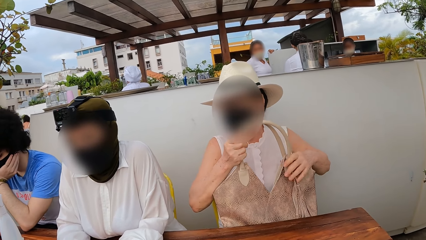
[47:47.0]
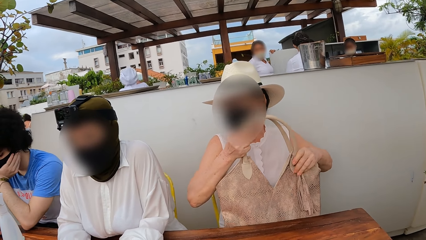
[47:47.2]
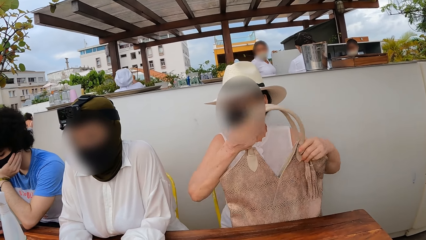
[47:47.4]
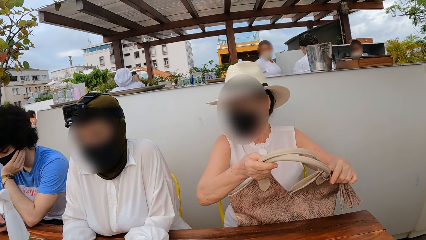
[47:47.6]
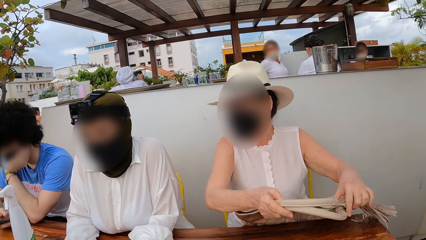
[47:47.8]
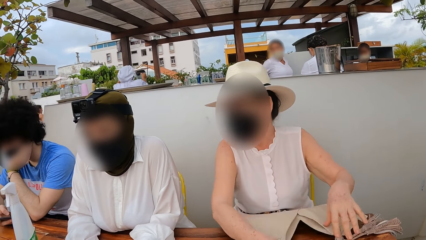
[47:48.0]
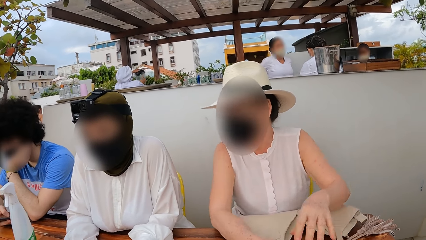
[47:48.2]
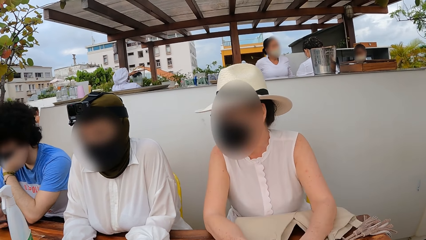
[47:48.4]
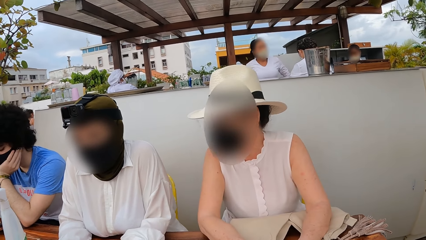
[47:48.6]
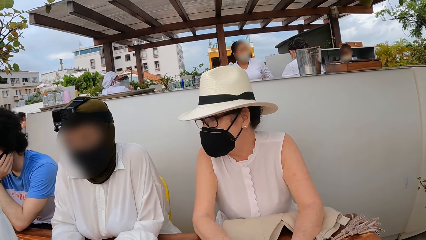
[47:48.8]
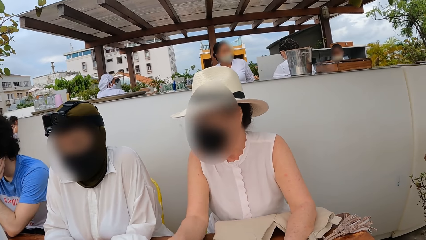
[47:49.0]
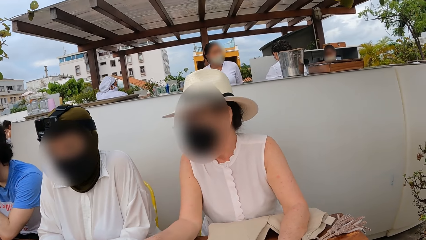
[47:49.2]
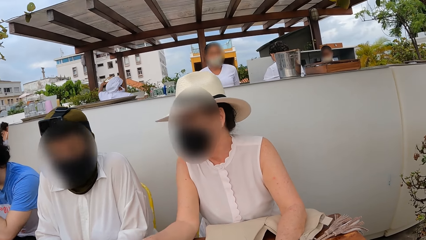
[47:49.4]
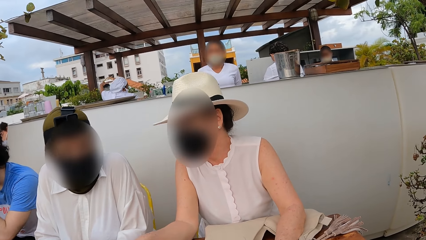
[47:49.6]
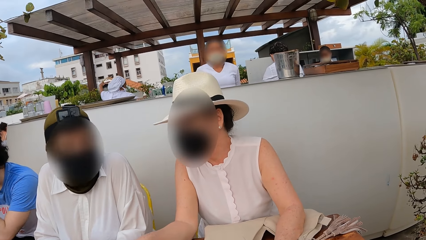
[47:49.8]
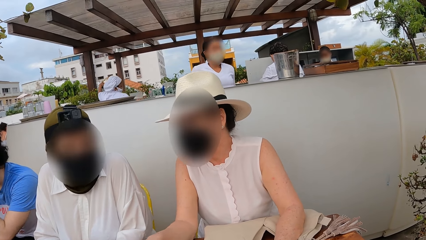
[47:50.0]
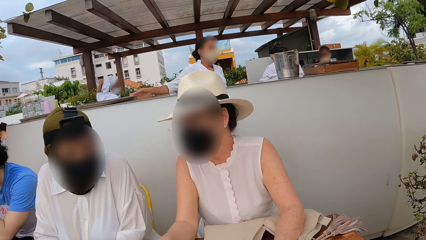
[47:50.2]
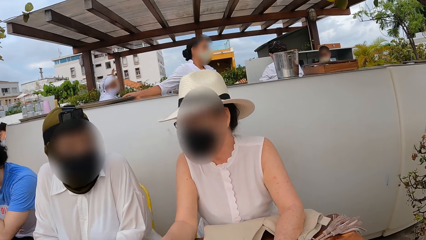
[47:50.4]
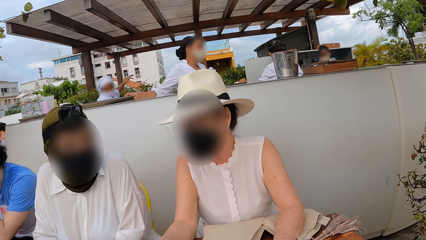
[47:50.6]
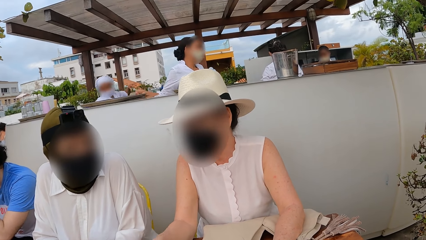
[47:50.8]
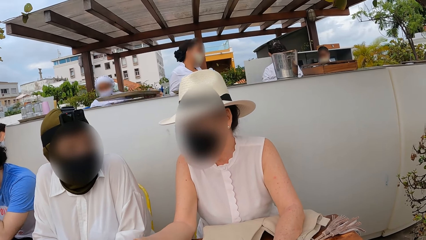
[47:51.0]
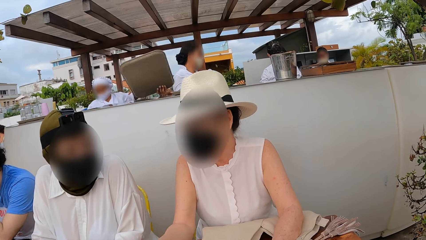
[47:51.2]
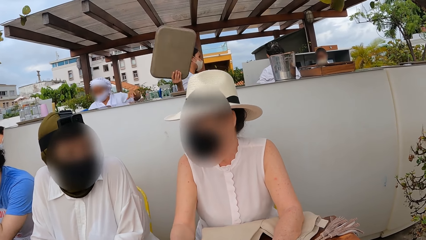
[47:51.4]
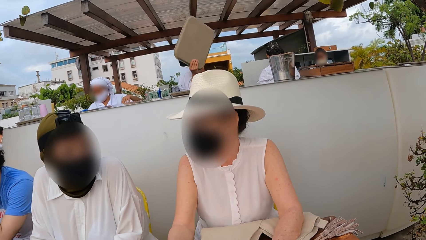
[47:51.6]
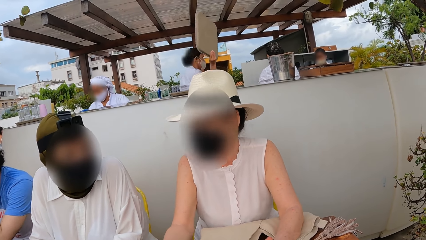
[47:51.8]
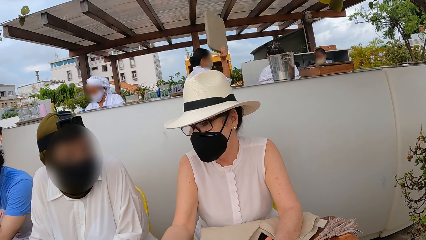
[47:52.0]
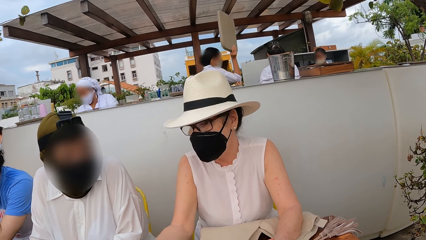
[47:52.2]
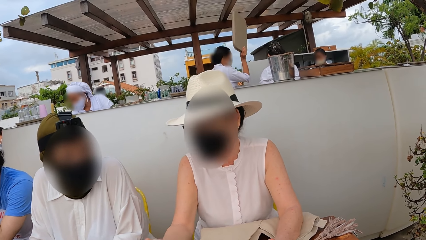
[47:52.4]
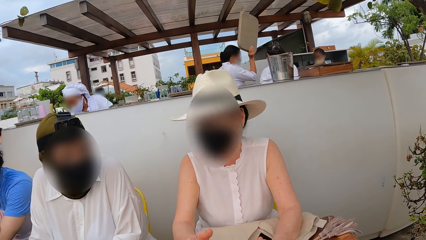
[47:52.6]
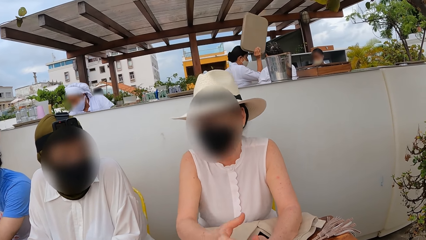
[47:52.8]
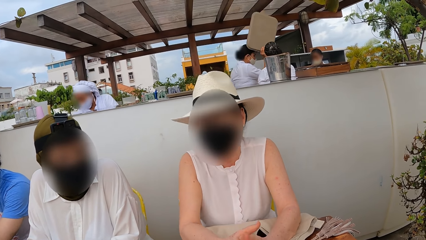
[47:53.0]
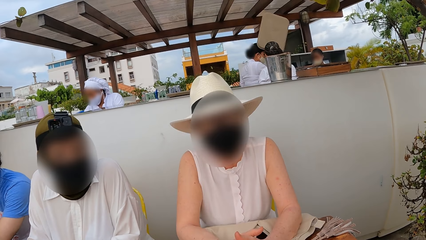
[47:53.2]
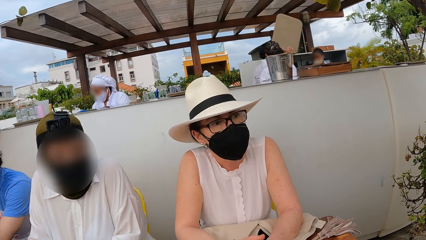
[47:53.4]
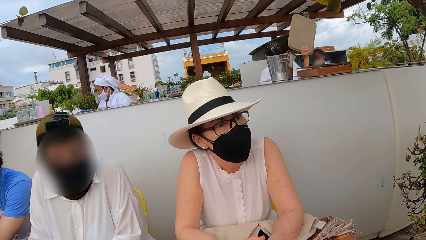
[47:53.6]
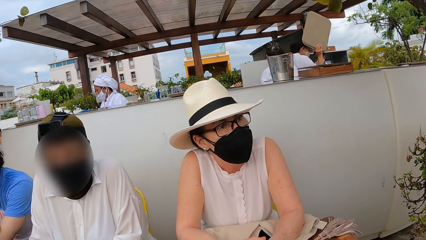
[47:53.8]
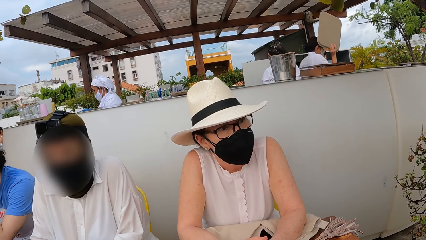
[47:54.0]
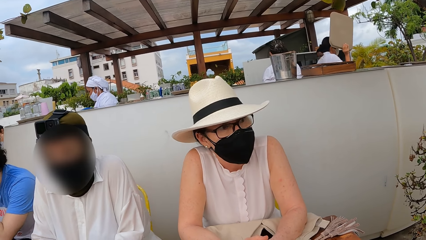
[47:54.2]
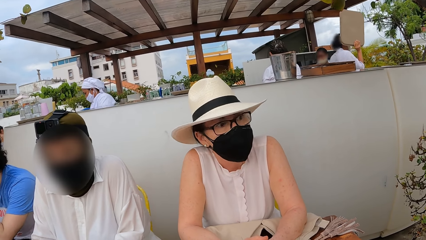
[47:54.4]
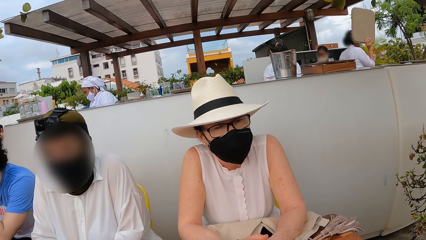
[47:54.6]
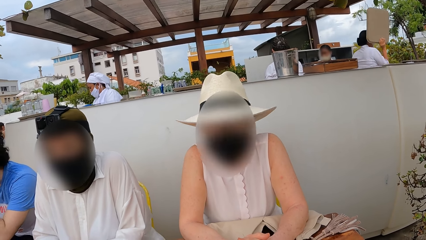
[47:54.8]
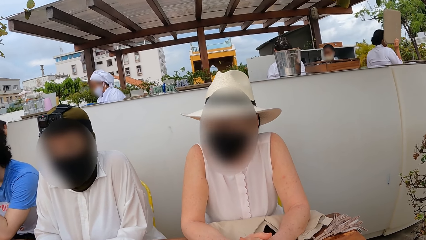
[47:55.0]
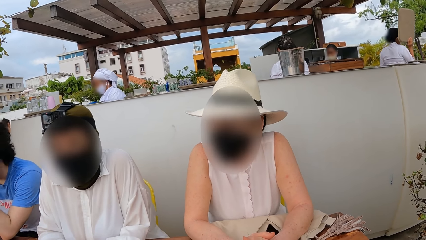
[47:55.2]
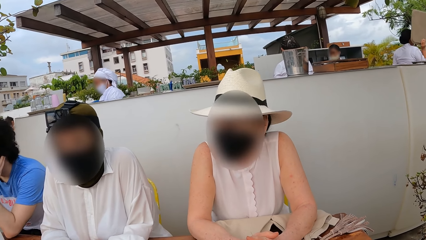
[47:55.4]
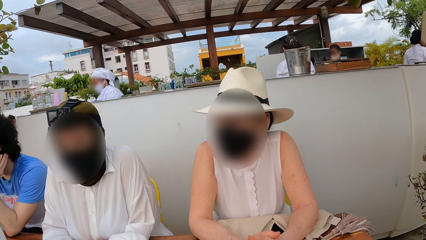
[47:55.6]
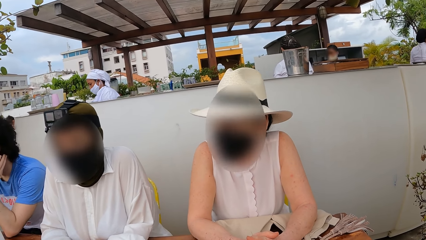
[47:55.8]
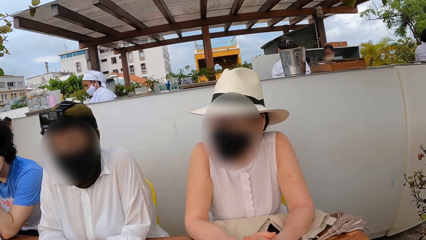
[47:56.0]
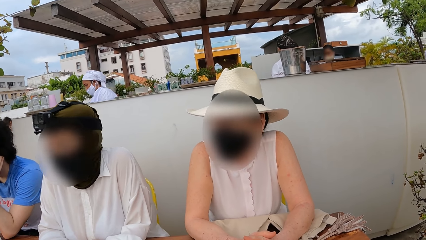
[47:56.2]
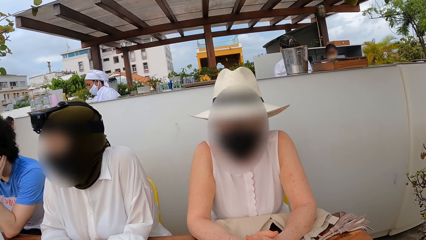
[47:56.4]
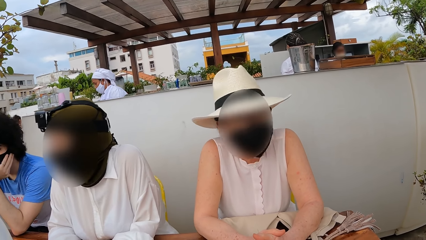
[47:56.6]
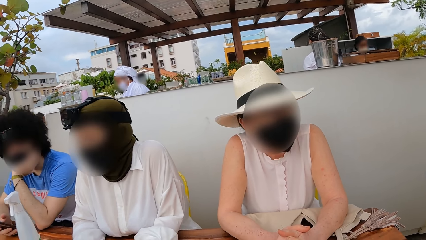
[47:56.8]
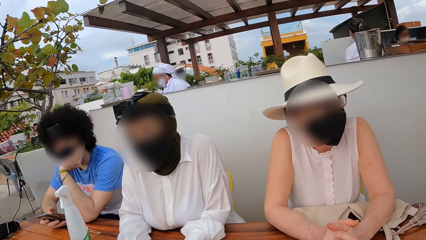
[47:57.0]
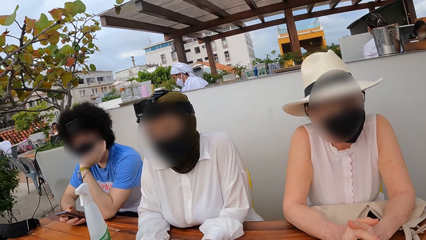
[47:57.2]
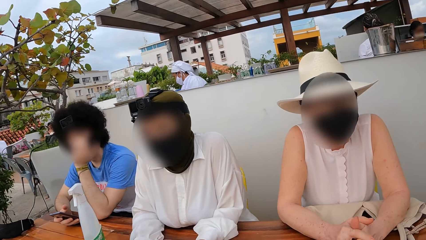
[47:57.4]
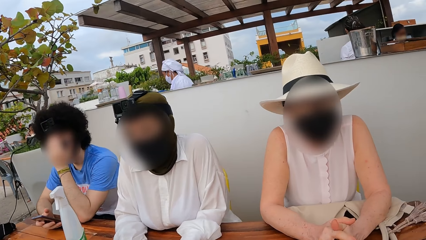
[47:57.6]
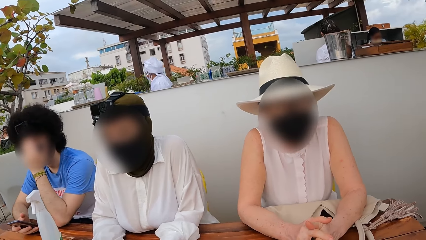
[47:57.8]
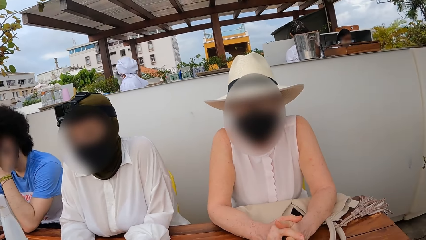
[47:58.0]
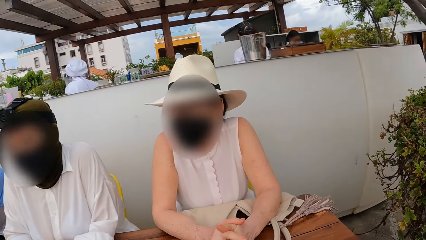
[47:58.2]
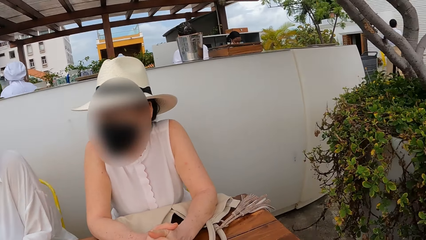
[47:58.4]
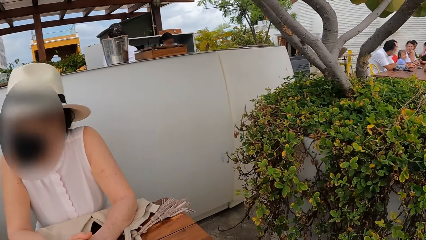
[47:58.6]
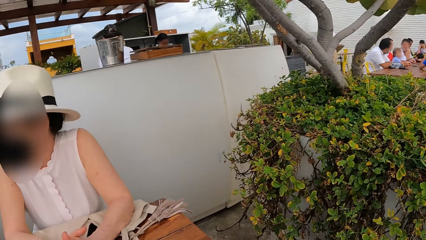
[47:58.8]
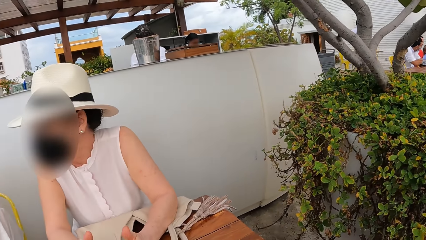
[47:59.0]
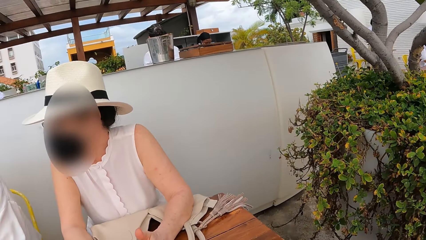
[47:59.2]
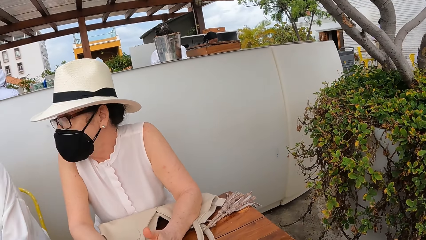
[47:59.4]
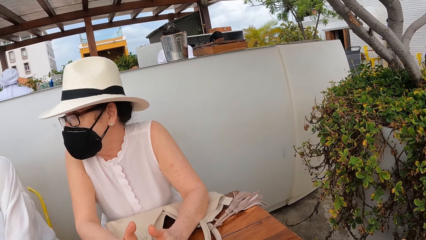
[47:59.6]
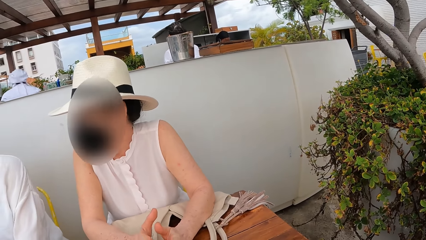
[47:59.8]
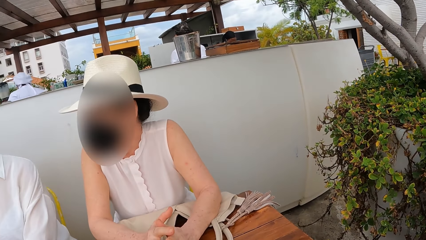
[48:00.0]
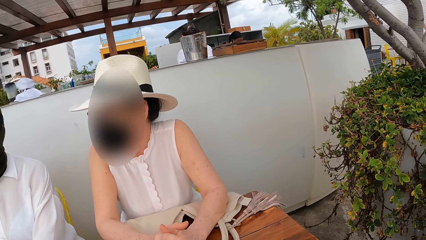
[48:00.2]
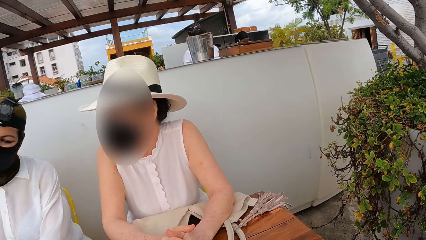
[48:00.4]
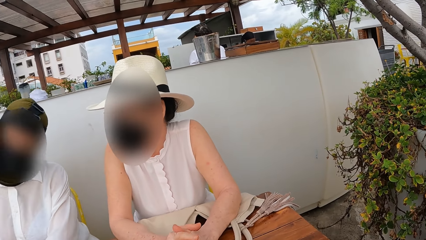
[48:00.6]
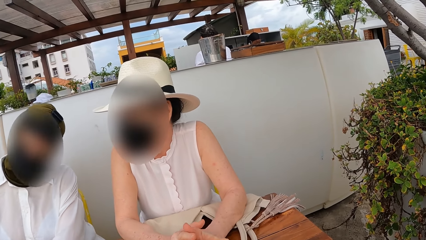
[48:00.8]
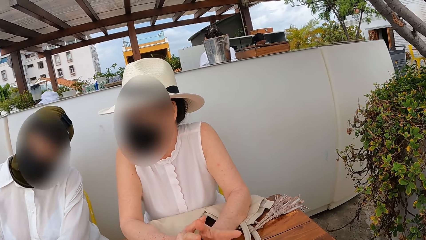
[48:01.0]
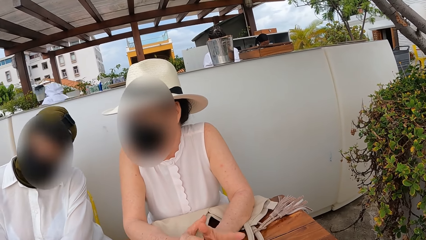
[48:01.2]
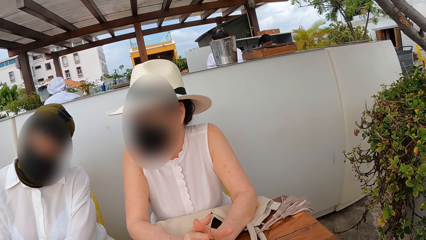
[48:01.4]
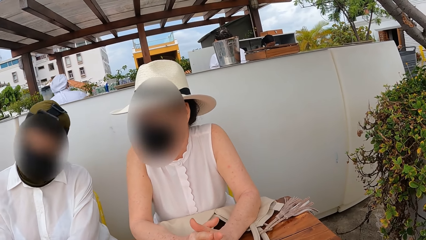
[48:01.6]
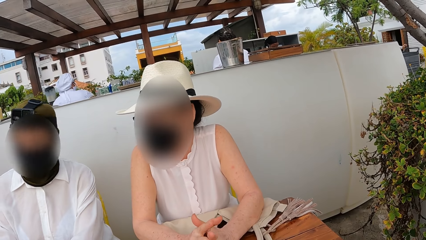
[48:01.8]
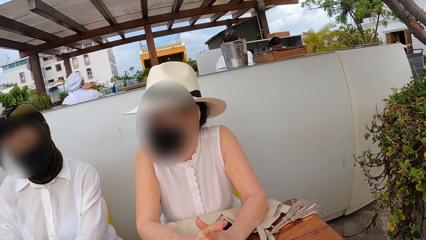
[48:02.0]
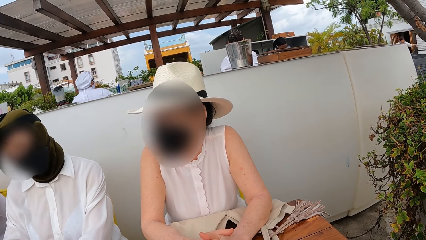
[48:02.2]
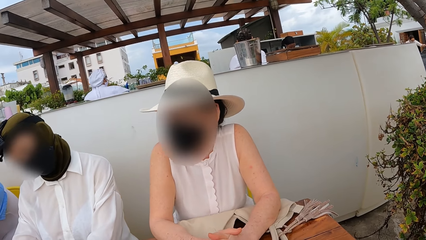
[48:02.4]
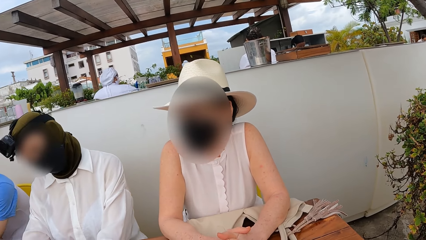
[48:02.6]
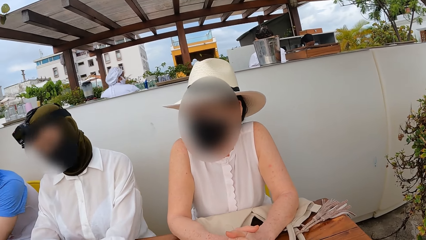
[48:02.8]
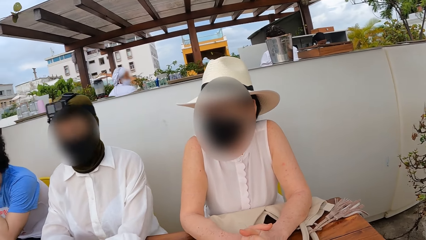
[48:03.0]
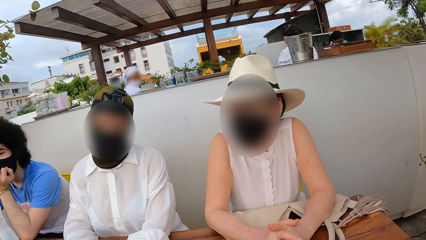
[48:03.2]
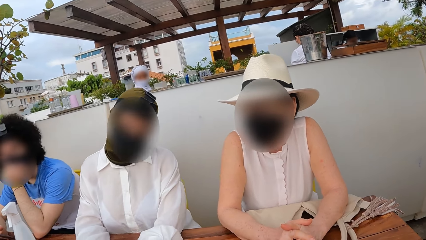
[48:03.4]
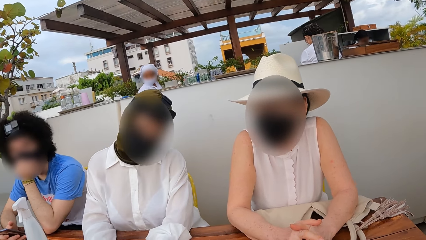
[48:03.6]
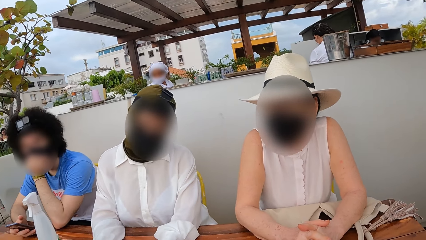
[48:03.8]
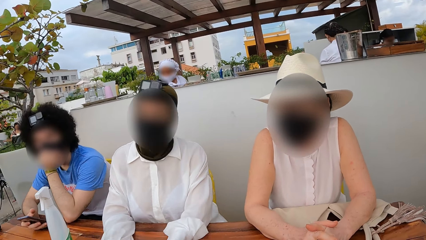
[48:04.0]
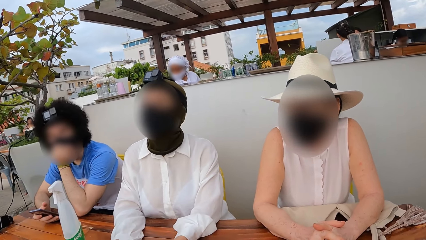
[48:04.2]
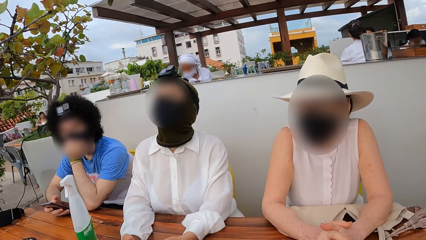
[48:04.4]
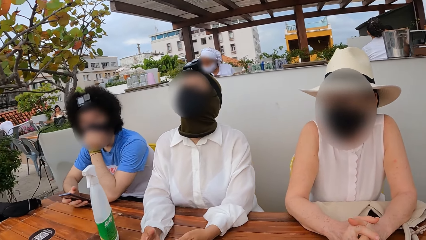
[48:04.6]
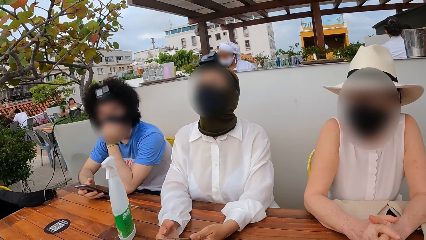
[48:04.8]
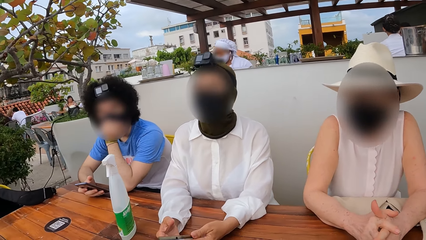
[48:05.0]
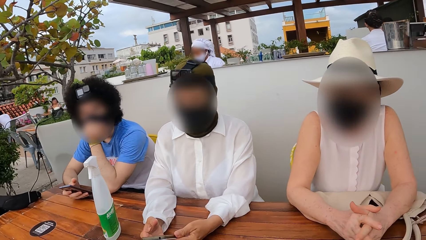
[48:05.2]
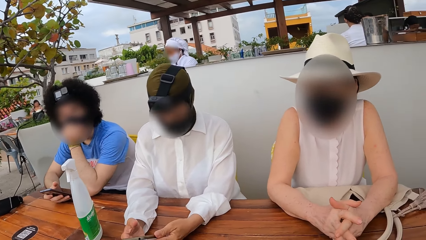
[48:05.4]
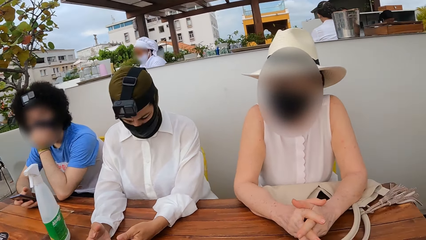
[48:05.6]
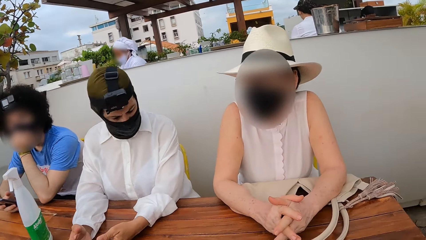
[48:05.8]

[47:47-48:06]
A lady places her hands on top of the handbag. Another lady nods her head. The other lady moves her hand.
